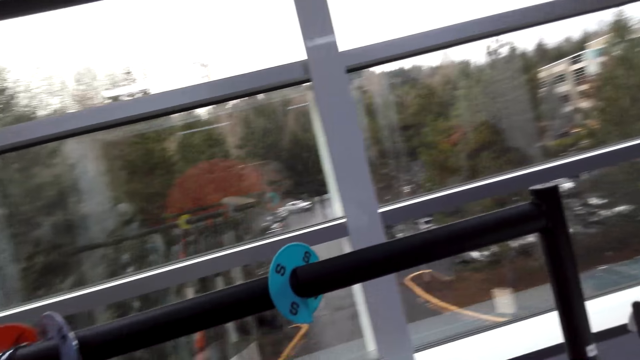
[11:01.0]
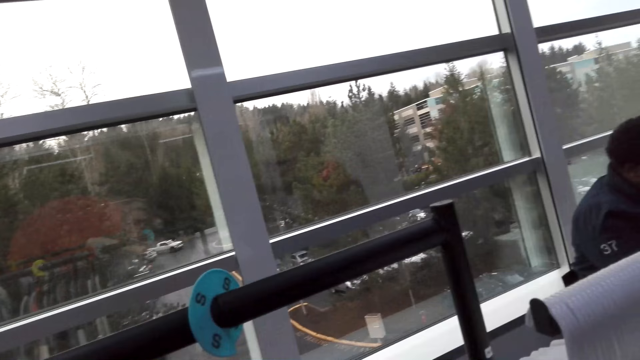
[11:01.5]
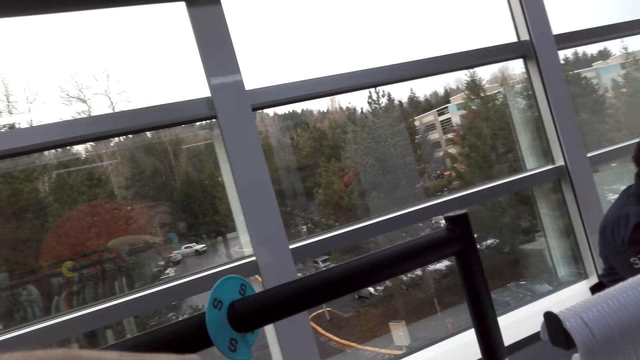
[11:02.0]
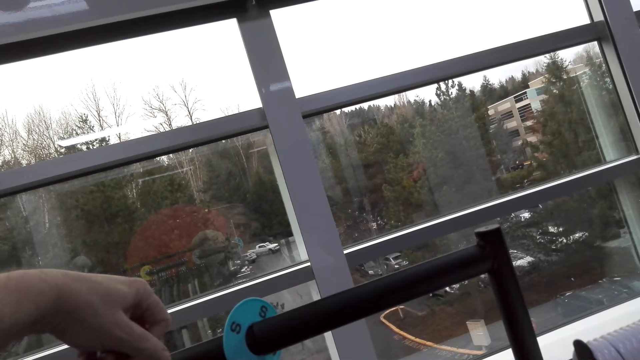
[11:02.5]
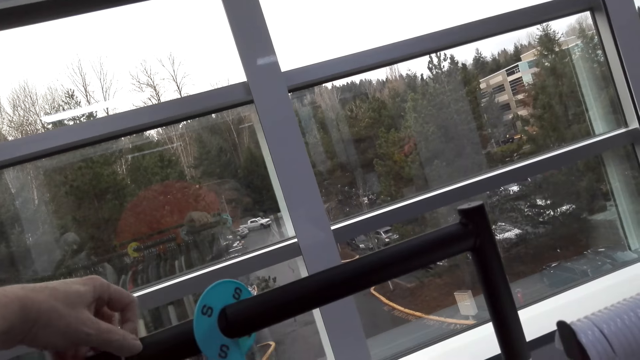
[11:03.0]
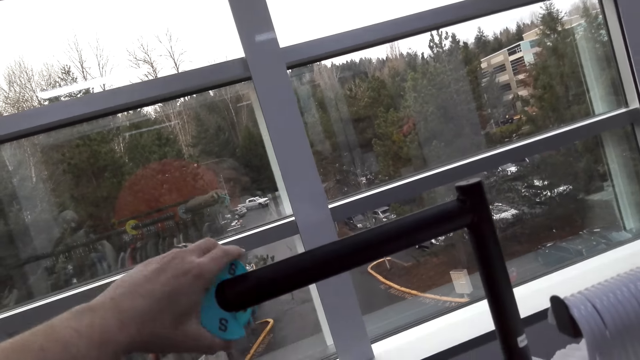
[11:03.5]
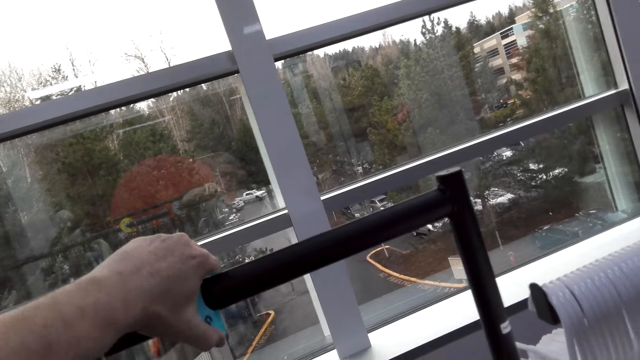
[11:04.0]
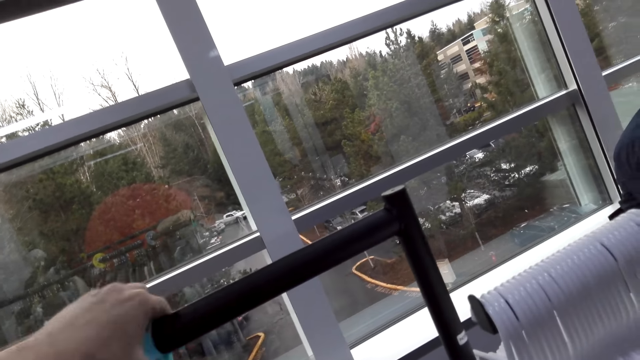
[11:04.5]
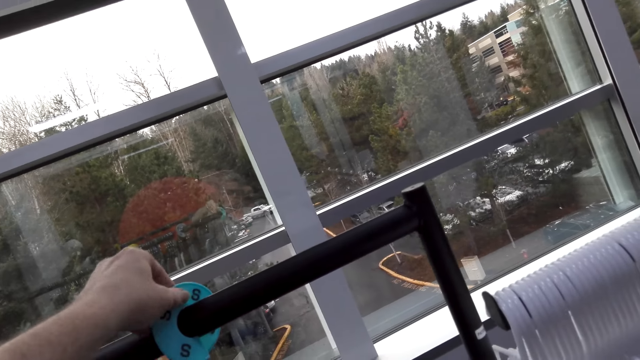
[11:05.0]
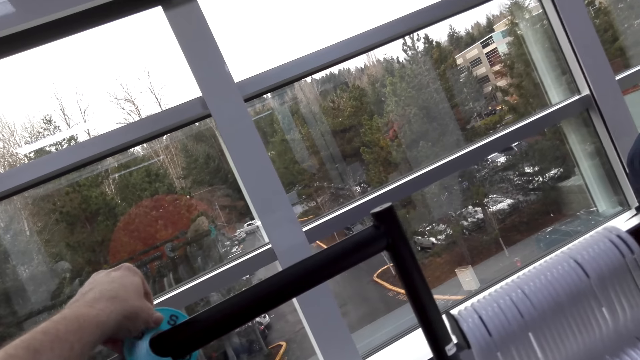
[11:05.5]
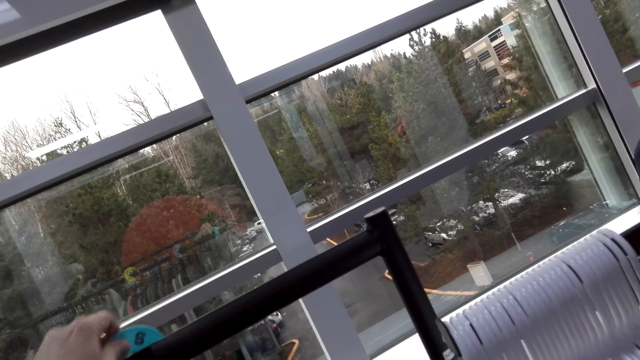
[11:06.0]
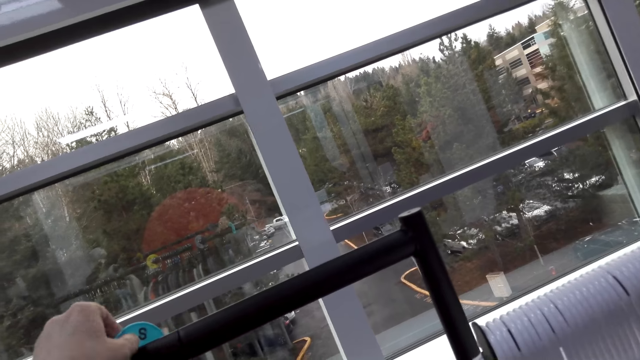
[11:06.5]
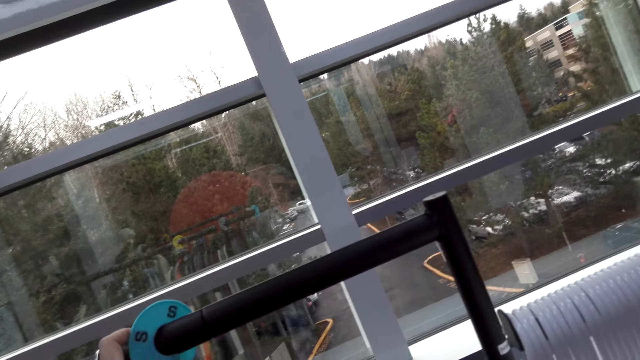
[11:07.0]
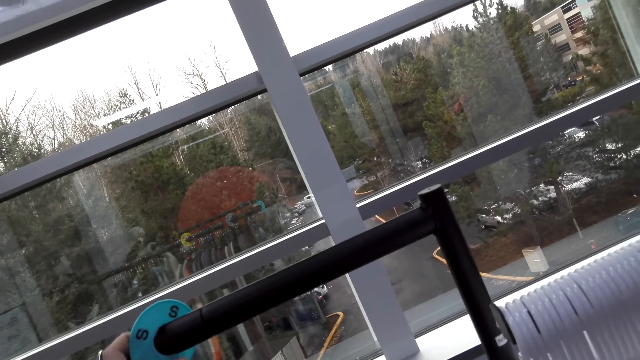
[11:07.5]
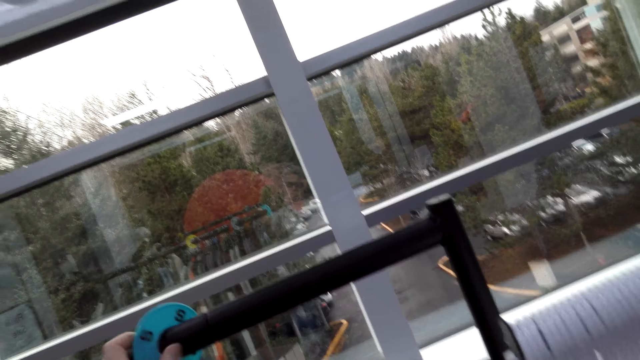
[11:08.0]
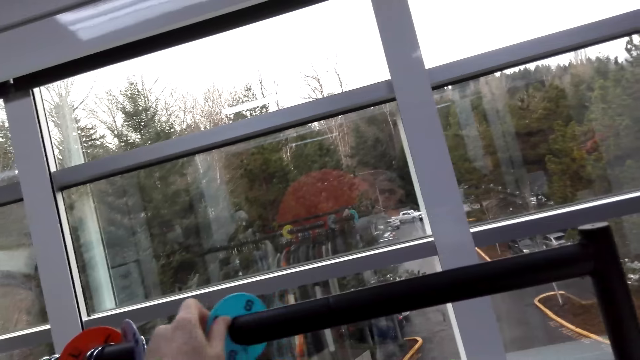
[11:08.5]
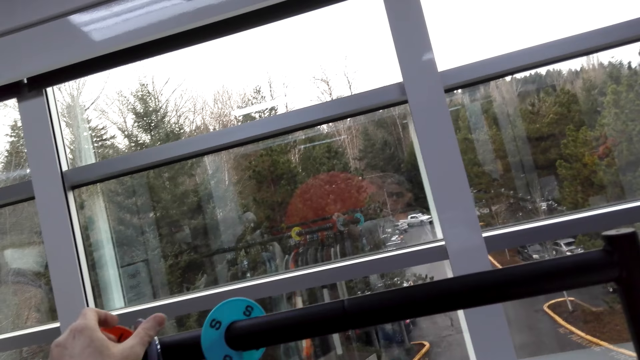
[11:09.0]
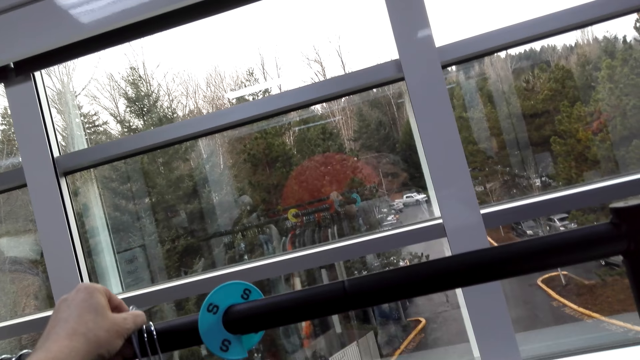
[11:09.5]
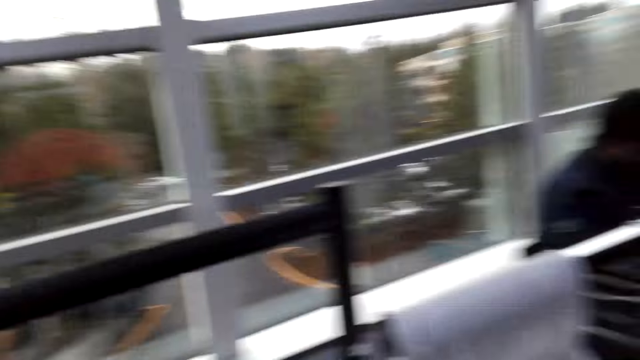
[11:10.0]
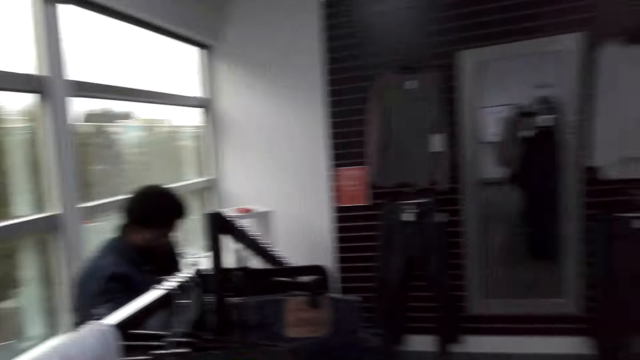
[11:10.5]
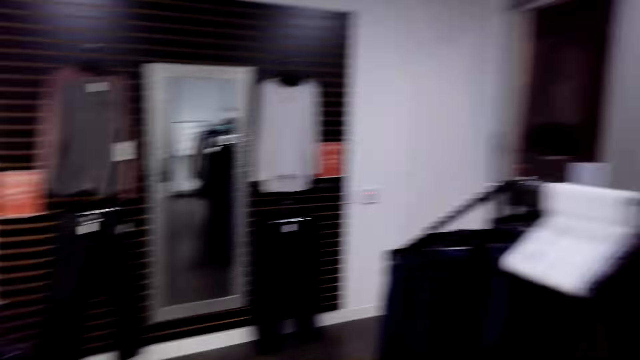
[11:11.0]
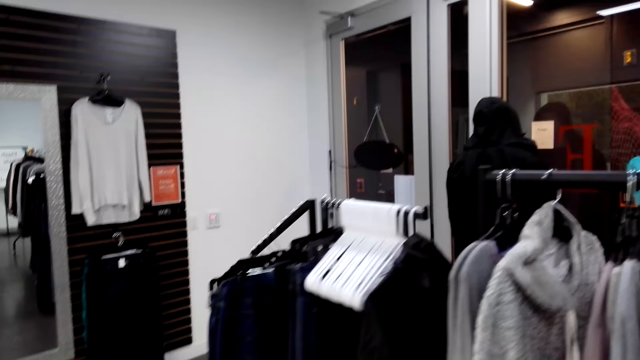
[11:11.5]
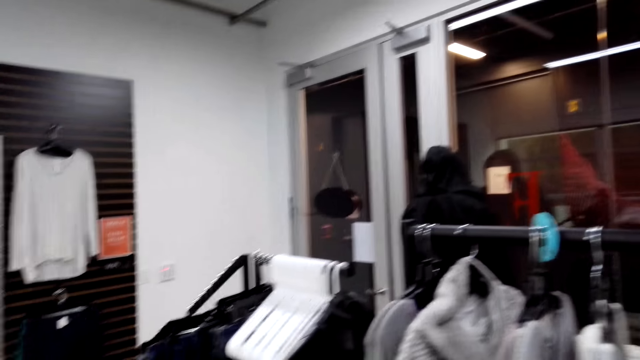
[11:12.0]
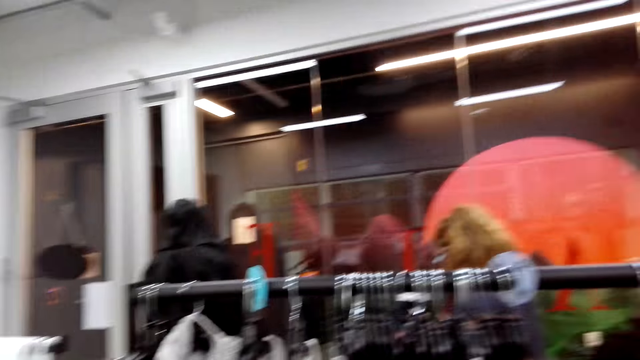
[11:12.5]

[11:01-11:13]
The camera wearer turns around. They put a hugger on the bar. They adjust the huggers on the bar. They turn around. They look around.

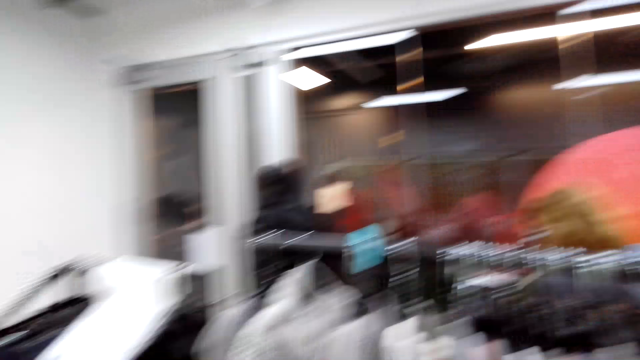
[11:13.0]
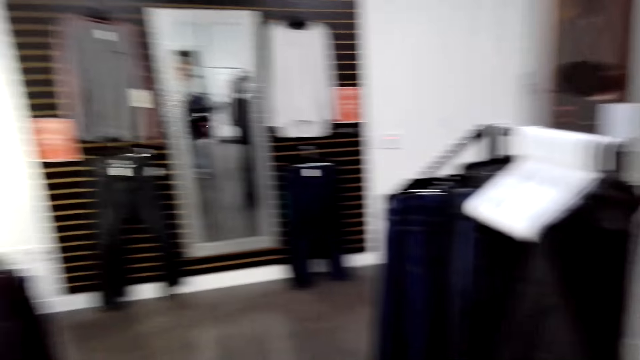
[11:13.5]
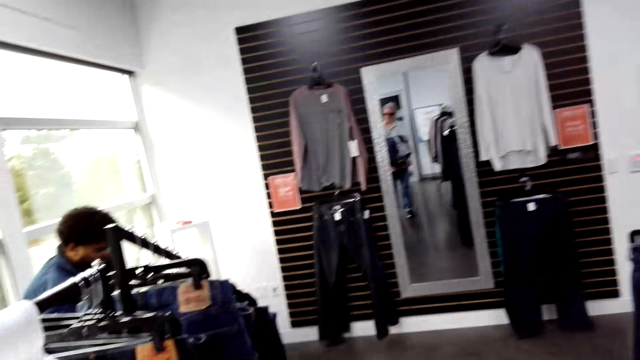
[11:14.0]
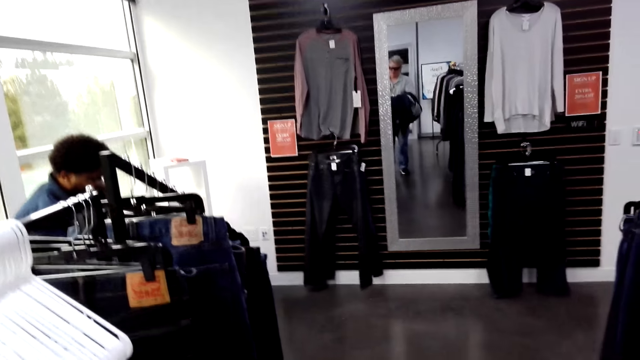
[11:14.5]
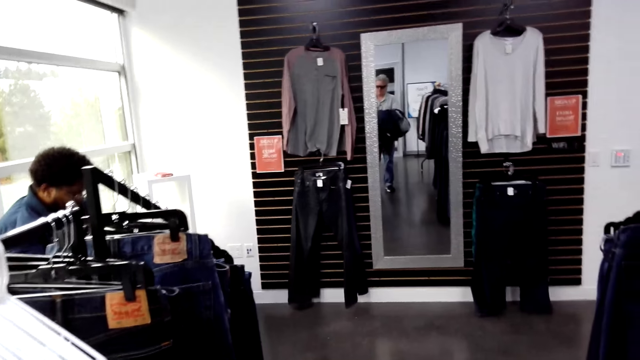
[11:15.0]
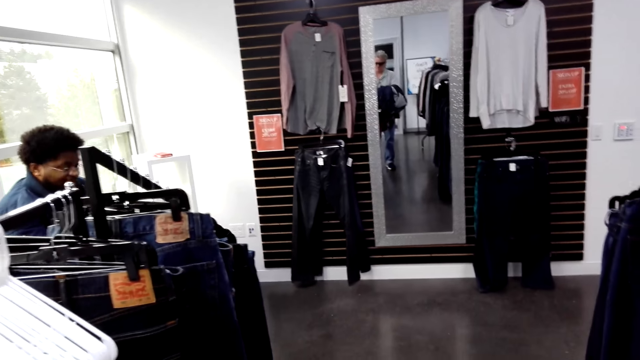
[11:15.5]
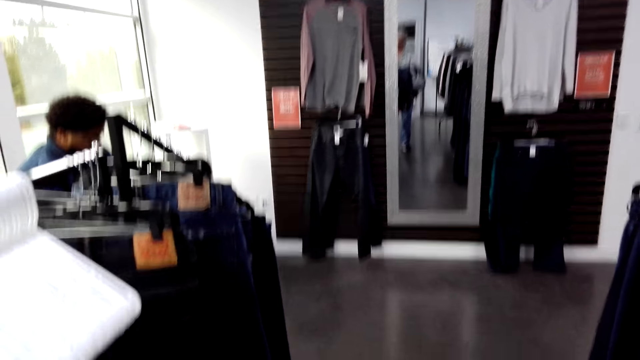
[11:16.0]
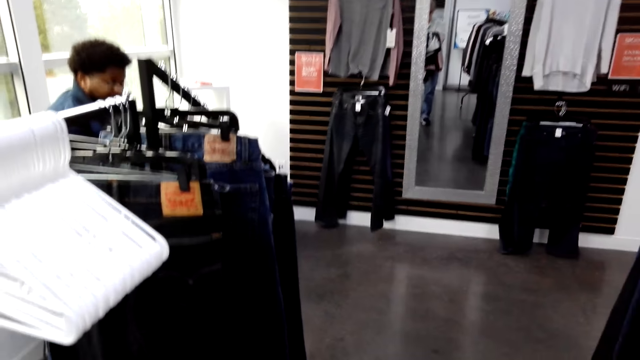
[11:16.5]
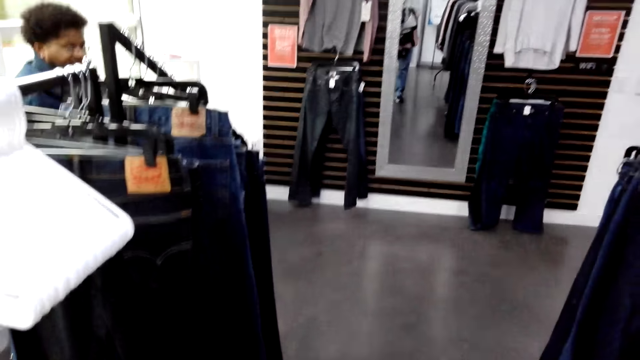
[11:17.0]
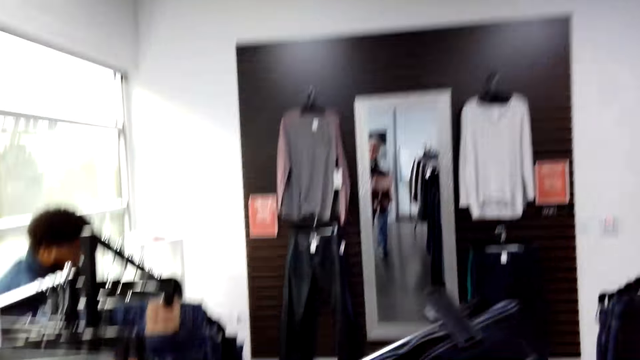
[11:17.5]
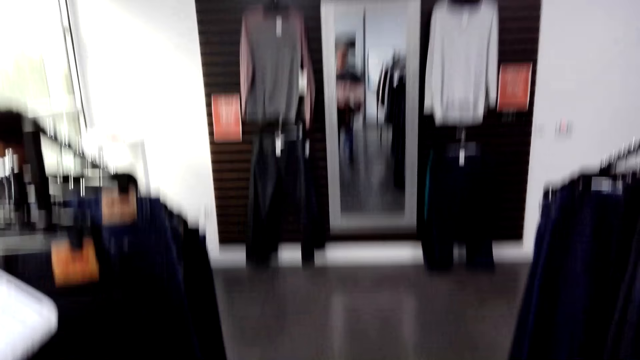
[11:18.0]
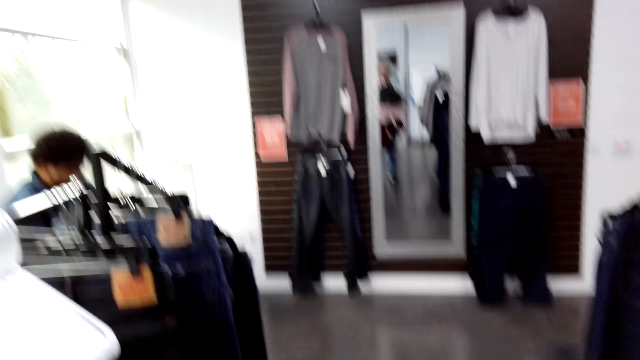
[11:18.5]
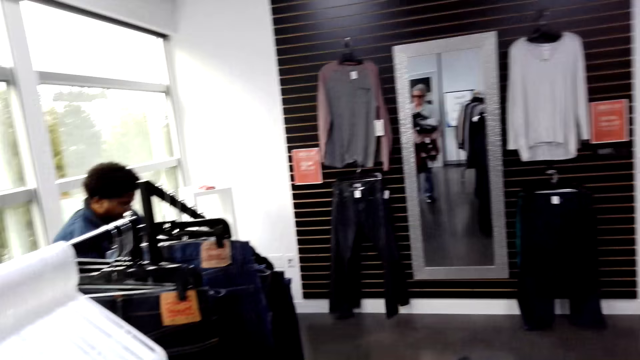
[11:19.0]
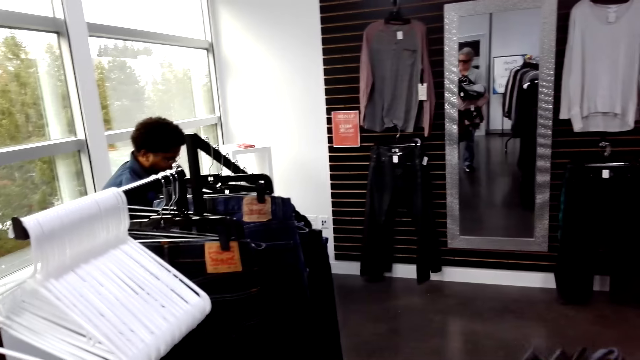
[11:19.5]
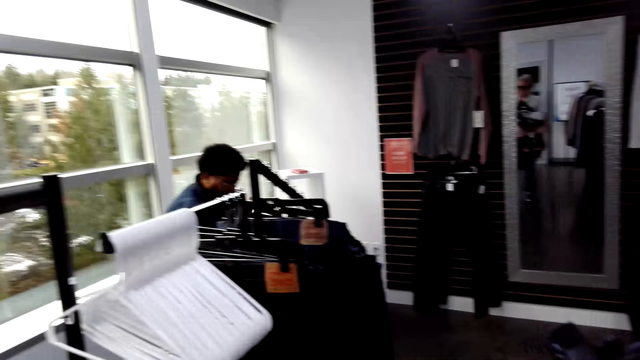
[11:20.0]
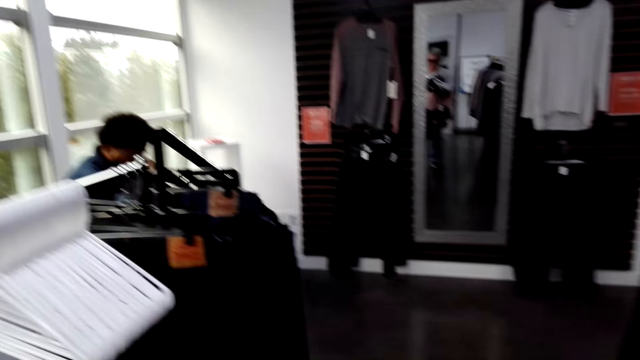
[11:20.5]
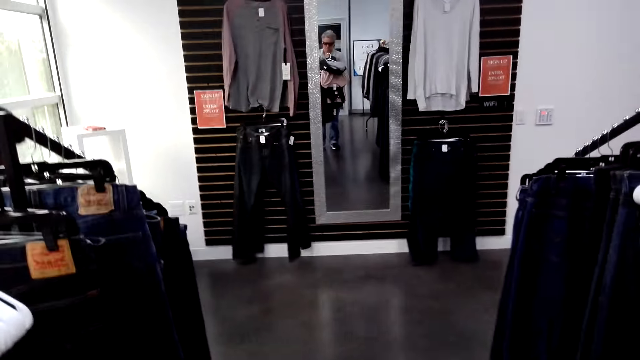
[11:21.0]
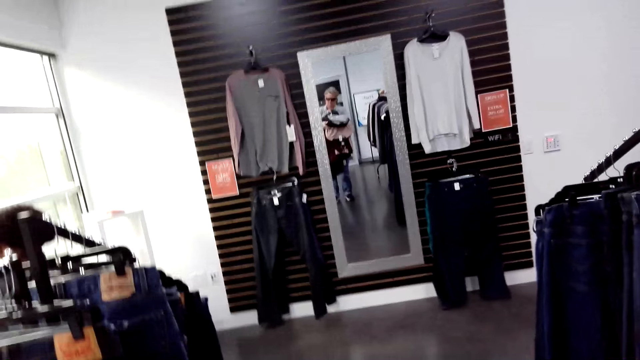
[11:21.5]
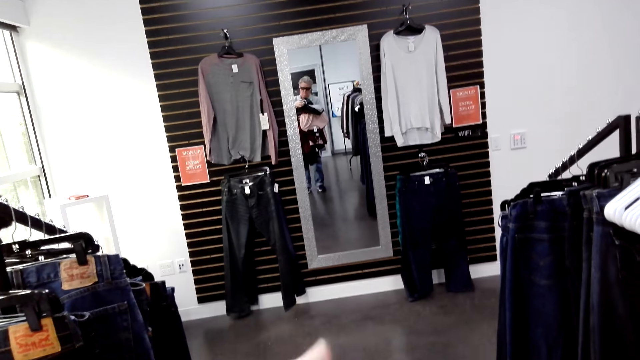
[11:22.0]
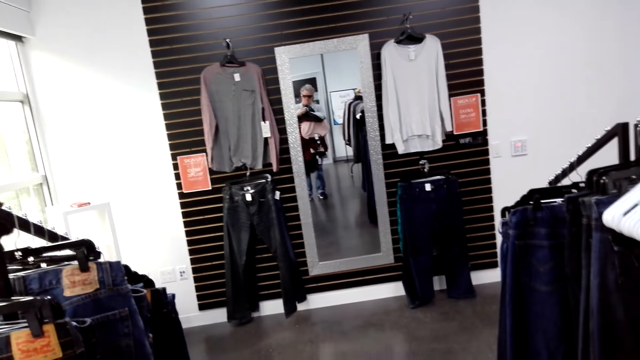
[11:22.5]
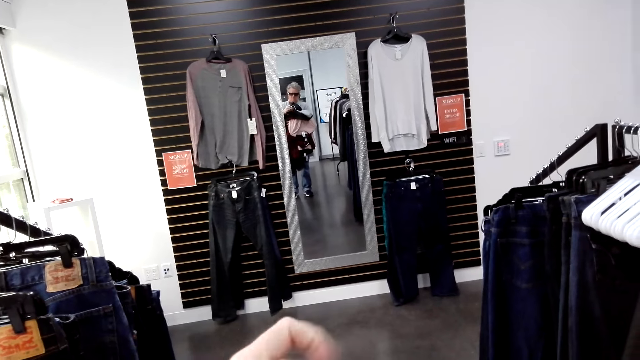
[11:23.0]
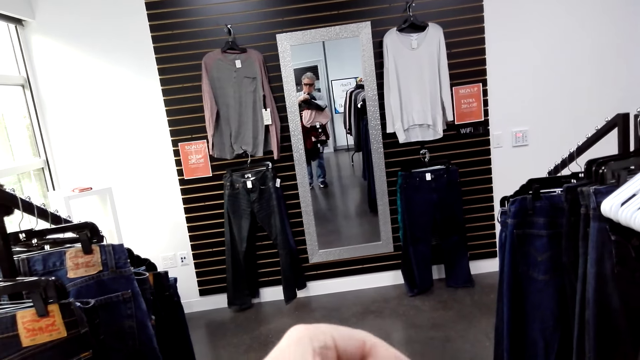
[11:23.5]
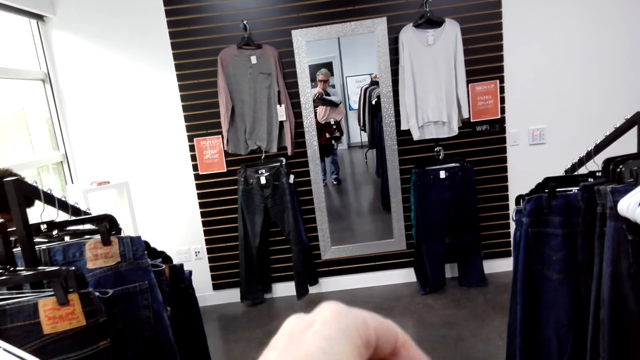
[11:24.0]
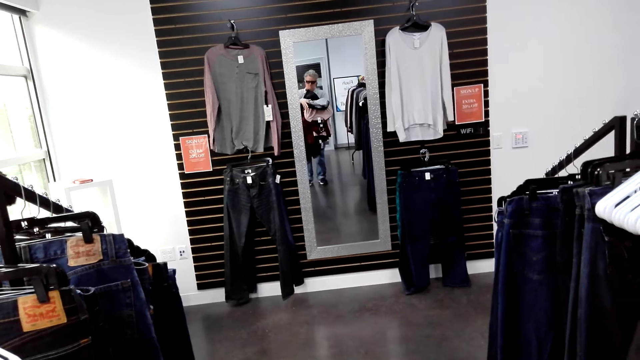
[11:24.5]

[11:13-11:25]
The camera wearer walks around. They turn around. They walk around. They hold cloths.
